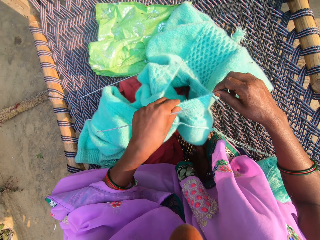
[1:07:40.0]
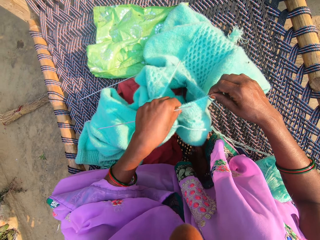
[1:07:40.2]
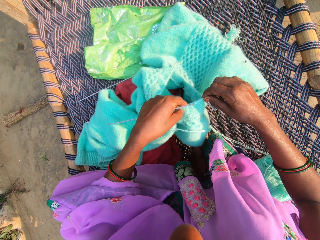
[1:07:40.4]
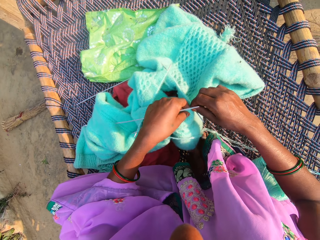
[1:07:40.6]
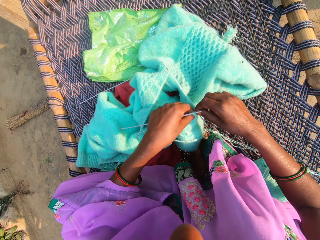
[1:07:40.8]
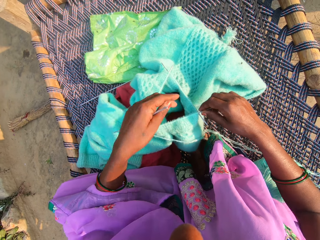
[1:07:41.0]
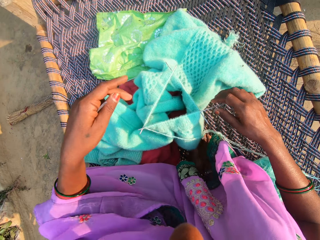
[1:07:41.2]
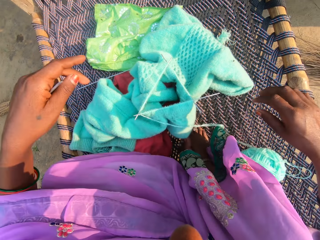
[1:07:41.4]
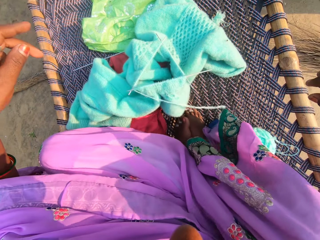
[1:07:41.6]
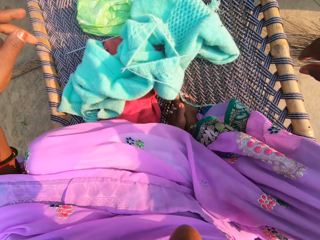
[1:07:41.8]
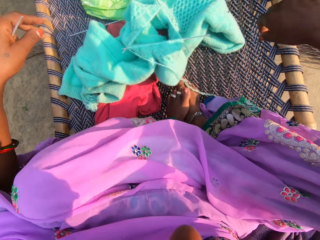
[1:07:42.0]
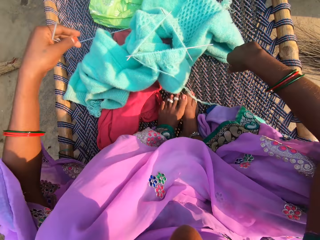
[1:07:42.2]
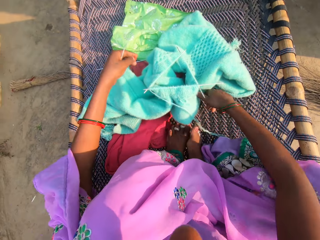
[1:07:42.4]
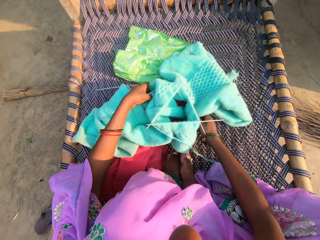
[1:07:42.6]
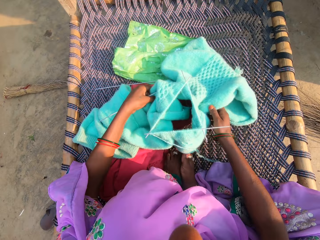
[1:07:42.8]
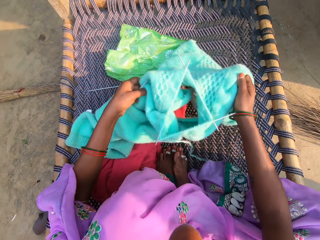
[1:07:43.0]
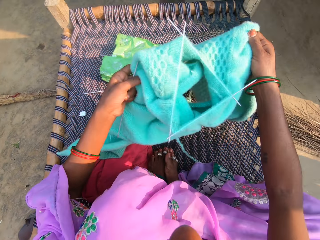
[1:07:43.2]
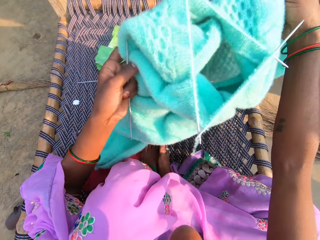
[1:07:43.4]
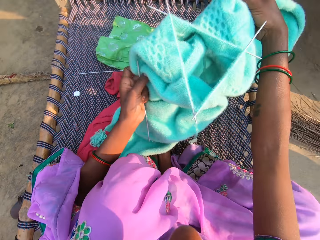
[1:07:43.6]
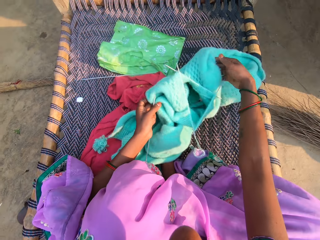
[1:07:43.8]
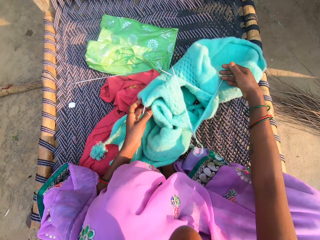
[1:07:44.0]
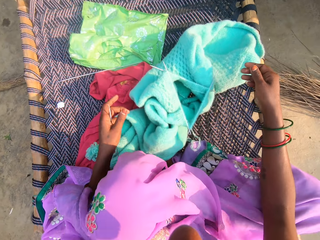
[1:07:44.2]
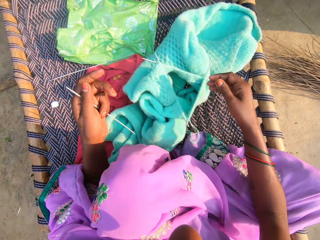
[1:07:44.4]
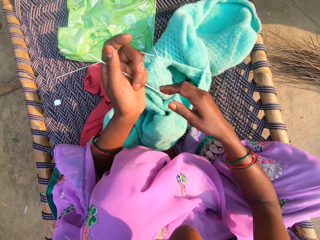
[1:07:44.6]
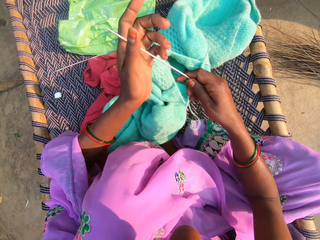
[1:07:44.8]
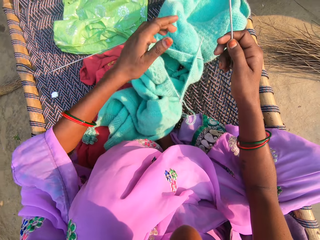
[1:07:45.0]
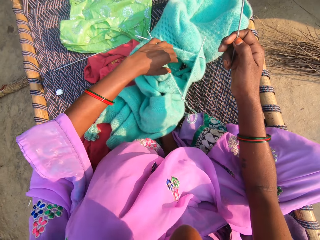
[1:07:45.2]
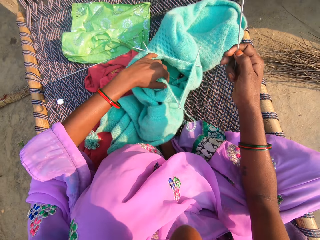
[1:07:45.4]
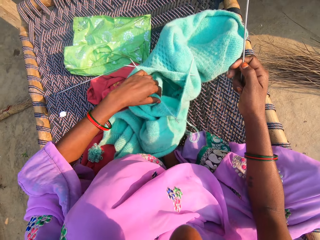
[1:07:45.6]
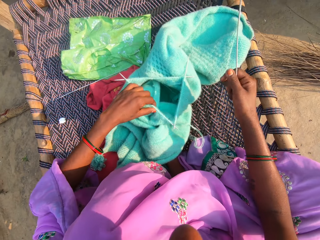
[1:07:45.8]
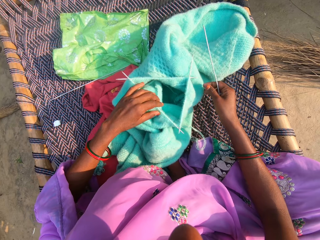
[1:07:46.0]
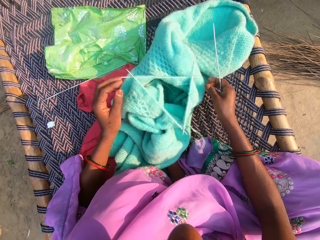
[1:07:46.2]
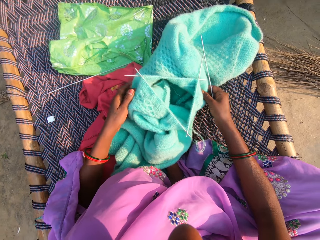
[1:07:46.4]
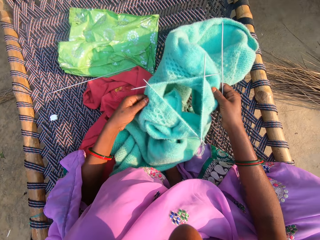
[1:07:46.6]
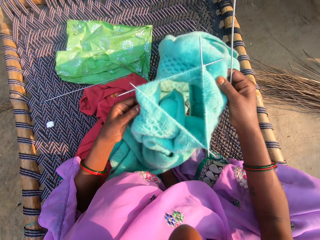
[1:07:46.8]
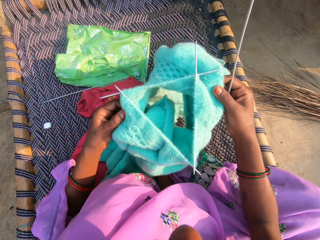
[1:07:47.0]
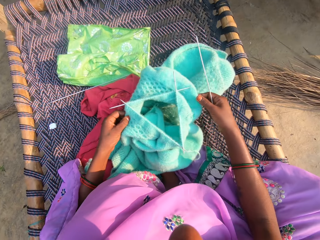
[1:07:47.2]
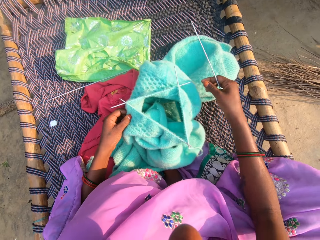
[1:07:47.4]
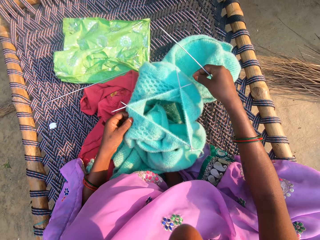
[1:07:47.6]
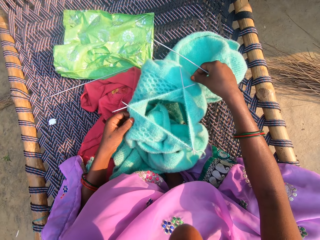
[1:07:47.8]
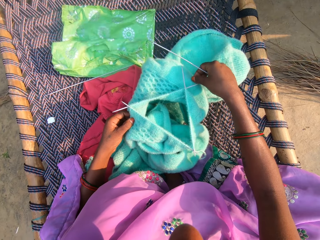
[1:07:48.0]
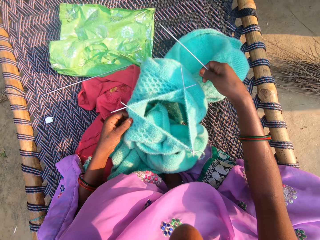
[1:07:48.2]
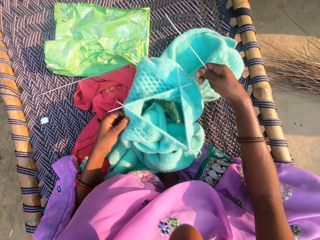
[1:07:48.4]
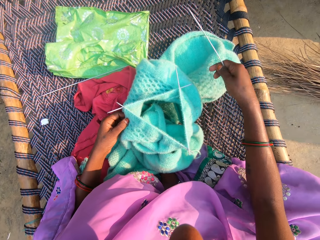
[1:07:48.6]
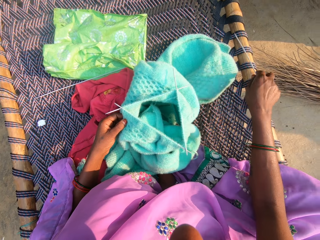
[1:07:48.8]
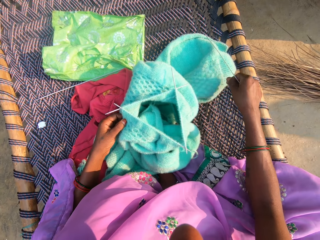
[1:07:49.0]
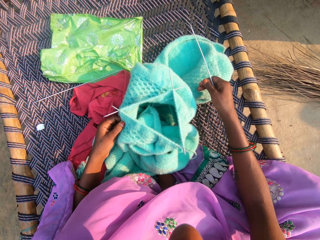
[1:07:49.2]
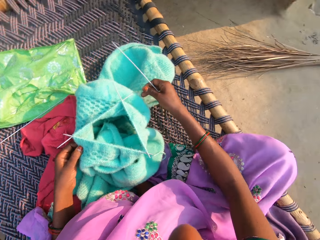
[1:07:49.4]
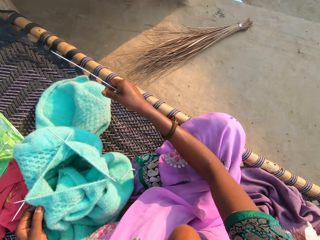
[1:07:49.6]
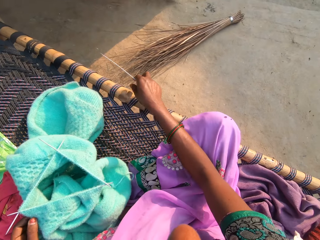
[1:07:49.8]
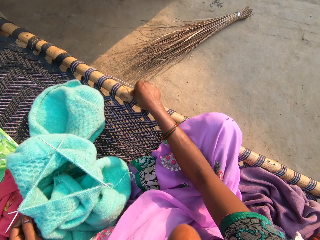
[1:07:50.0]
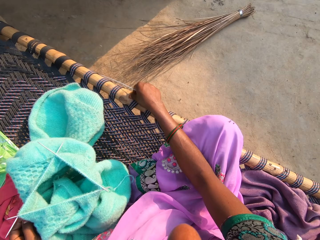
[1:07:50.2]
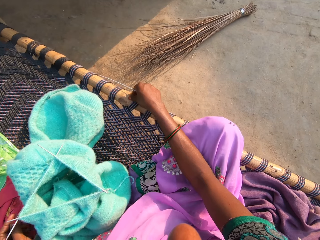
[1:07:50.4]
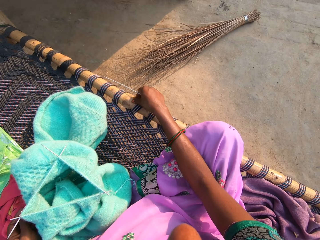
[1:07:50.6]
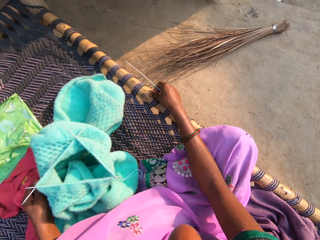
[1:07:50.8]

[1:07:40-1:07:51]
The camera wearer lifts up the fabric. She adjusts the fabric. She moves the knitting pin to her right hand. She holds the fabric and turns the fabric. She removes dirt from the fabric.

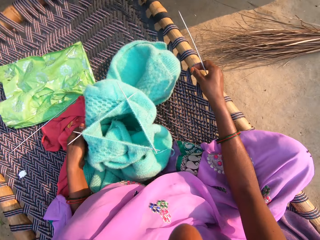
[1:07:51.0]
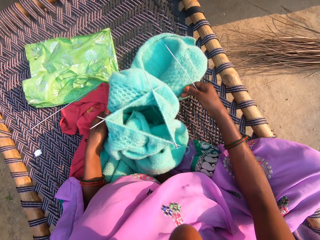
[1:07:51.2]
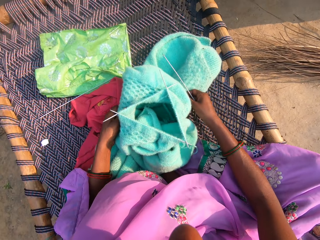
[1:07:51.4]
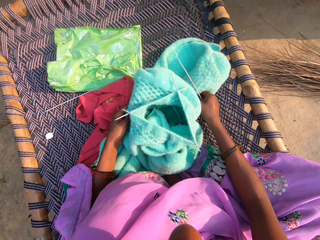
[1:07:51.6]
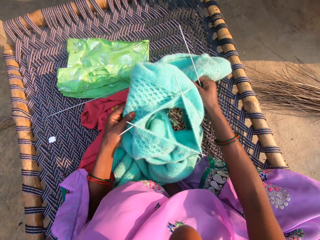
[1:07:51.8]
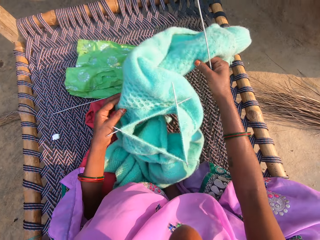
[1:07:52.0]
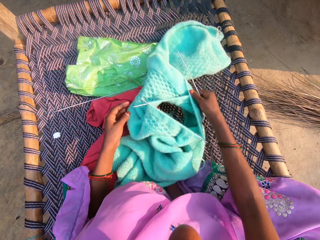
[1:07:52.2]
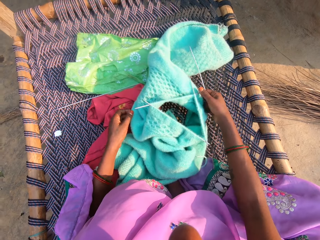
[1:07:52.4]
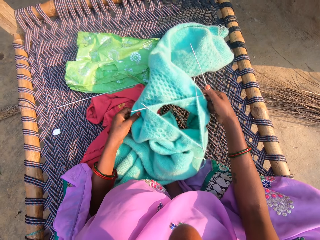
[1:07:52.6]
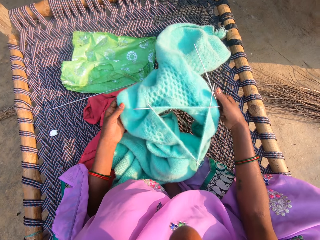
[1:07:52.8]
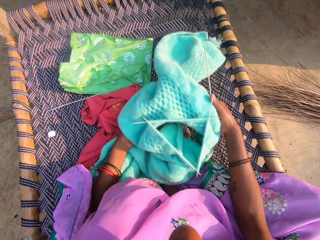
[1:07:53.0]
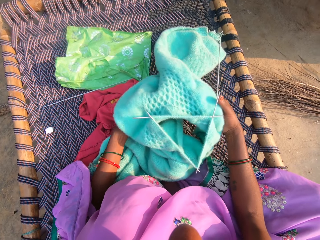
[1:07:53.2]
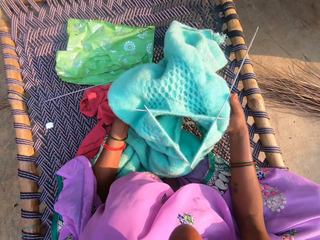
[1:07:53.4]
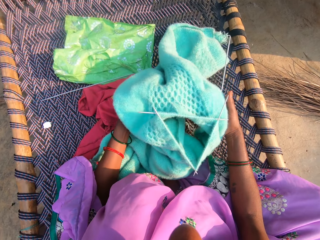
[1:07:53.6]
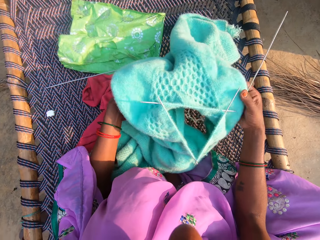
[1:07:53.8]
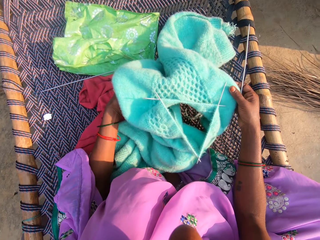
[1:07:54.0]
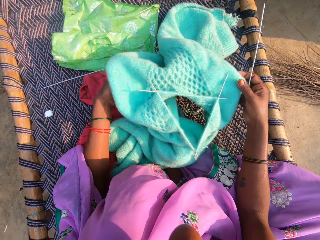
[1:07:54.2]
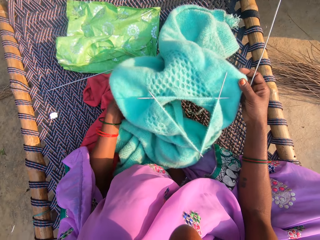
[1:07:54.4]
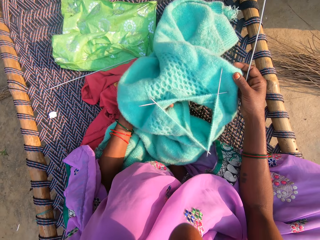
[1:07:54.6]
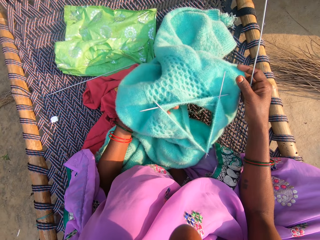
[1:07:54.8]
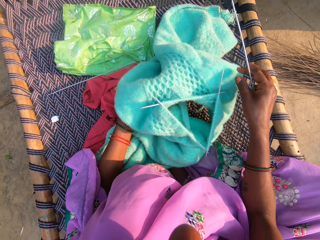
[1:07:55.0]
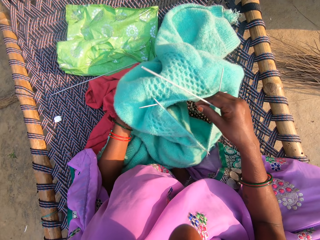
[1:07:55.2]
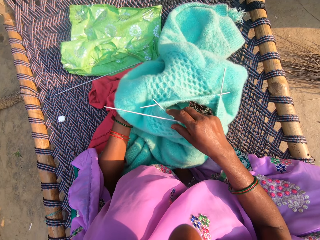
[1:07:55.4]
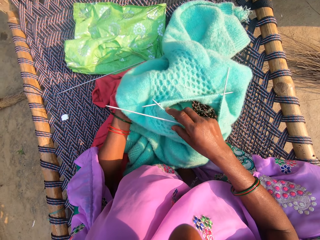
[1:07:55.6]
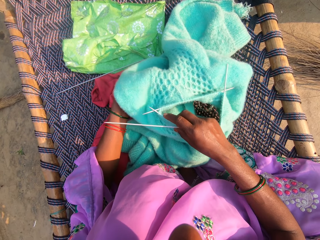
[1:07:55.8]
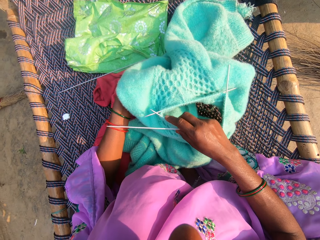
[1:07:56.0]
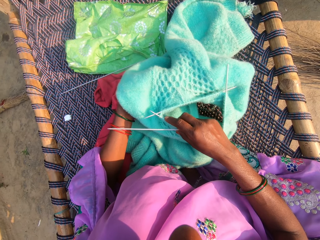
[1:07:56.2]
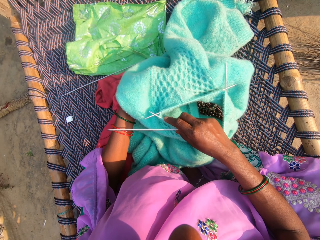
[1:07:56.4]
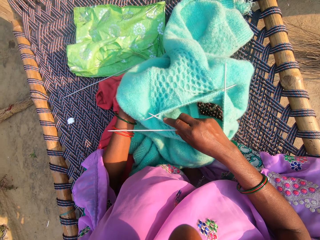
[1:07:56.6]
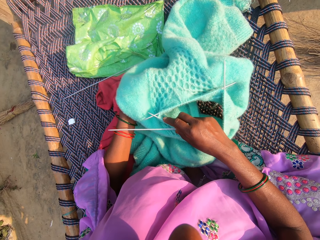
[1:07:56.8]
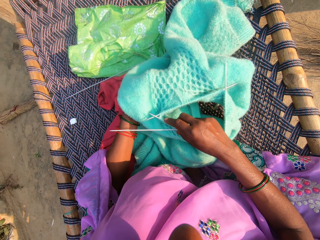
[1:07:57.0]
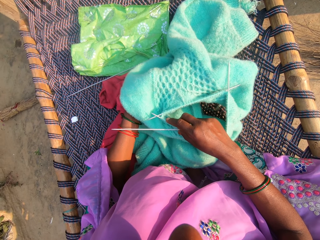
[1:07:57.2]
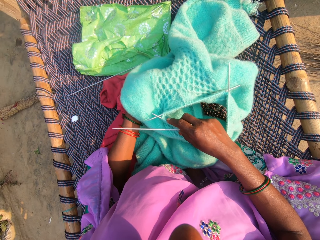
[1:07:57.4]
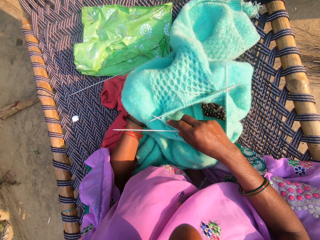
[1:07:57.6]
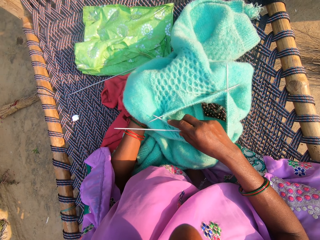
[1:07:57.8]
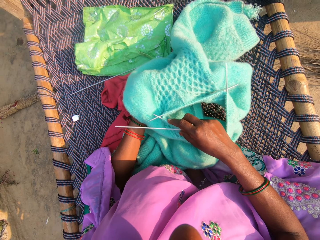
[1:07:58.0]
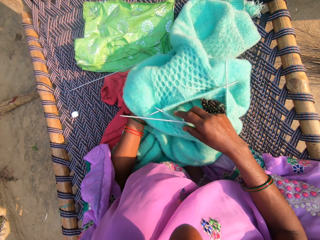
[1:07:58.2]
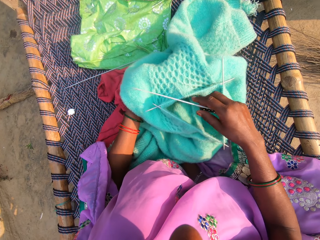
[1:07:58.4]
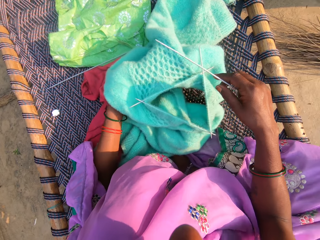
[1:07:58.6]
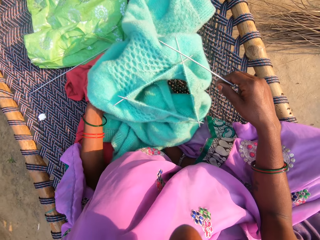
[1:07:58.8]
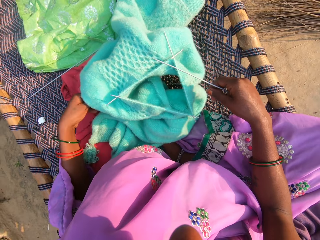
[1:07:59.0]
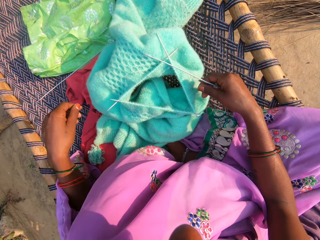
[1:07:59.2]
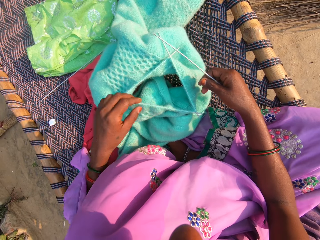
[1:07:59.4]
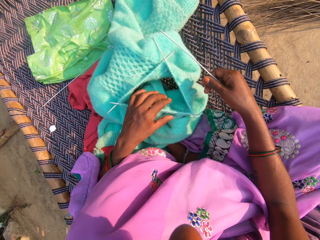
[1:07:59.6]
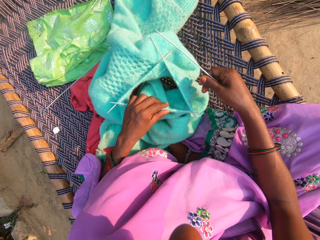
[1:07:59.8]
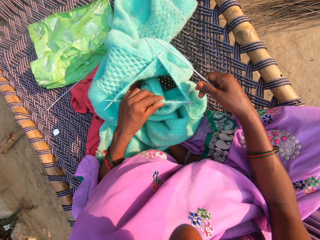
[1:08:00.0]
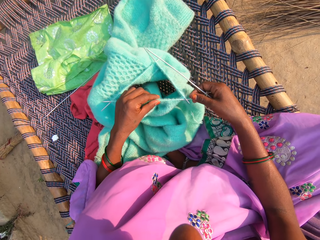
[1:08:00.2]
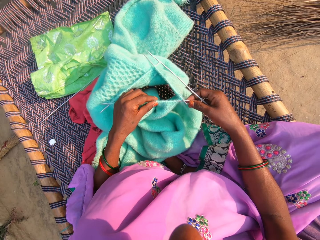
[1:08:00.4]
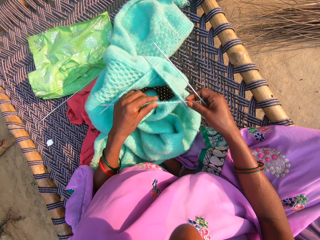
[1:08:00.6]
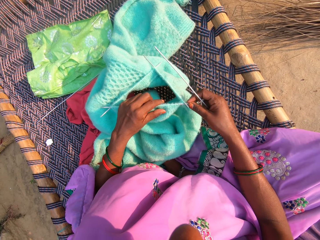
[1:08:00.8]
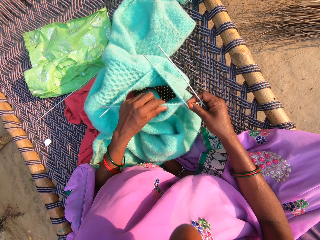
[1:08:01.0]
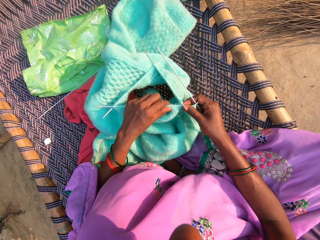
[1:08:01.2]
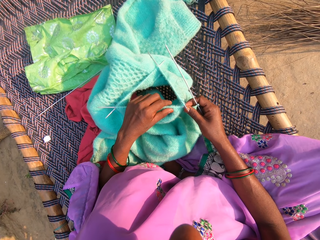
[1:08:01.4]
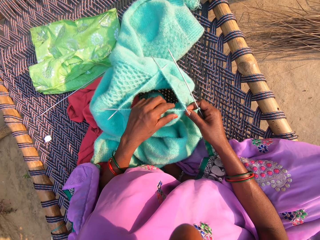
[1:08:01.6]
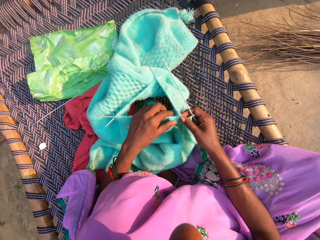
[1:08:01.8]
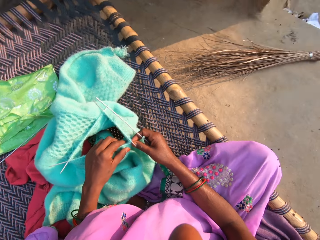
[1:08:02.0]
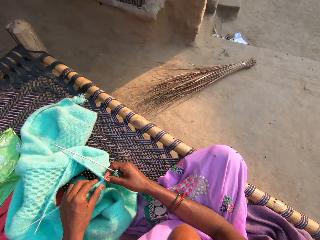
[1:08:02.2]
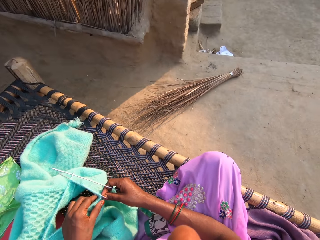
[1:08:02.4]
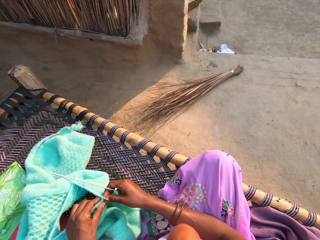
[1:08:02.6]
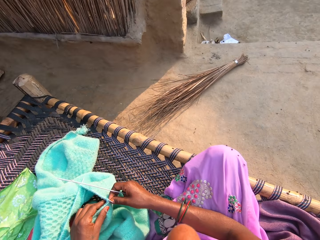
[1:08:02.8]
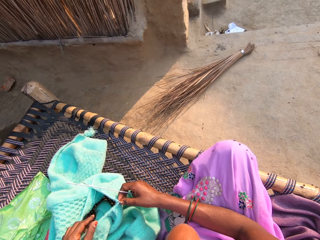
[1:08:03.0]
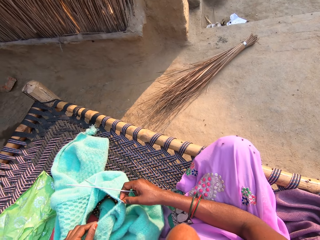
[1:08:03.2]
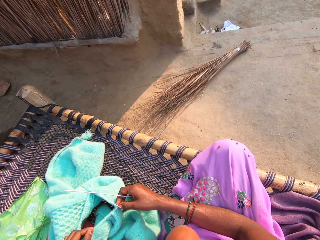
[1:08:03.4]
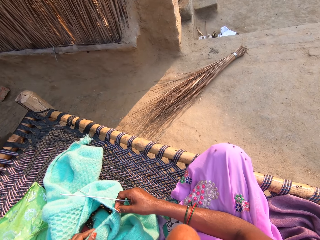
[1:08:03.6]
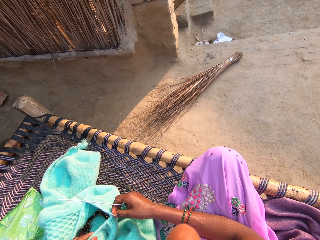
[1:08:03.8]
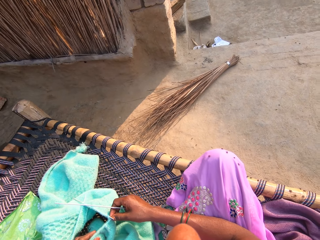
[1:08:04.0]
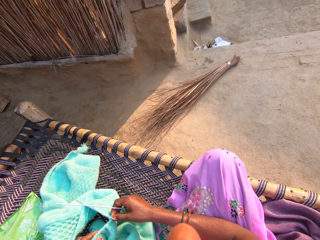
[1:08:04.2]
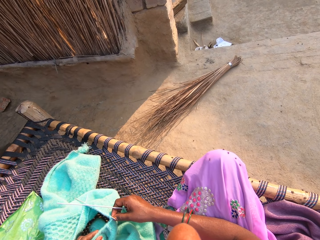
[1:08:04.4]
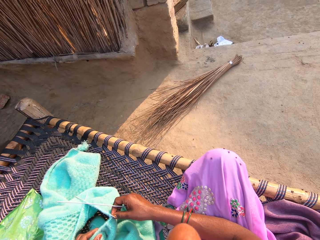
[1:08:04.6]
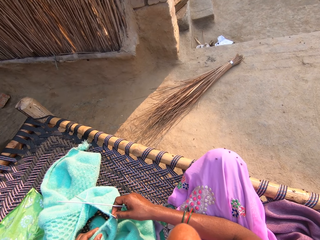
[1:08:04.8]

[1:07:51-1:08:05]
The camera wearer turns the fabric. They adjust the crochet hook in the fabric. They stare around.
